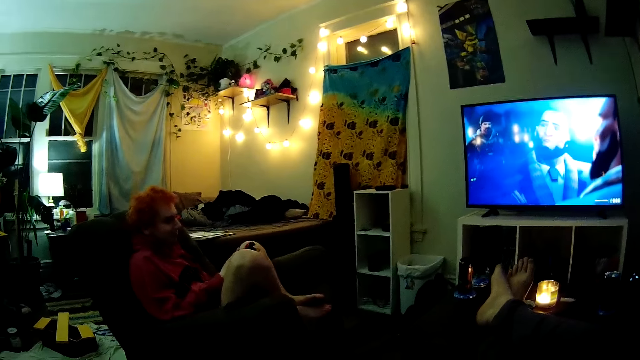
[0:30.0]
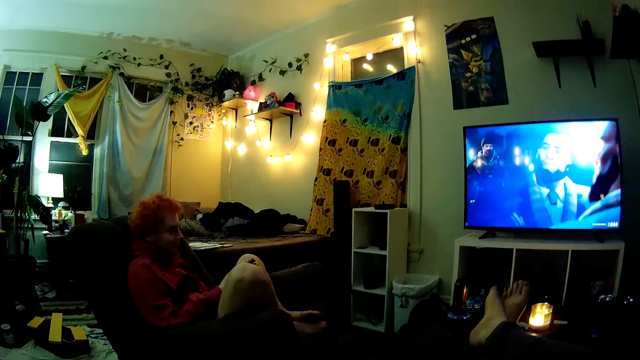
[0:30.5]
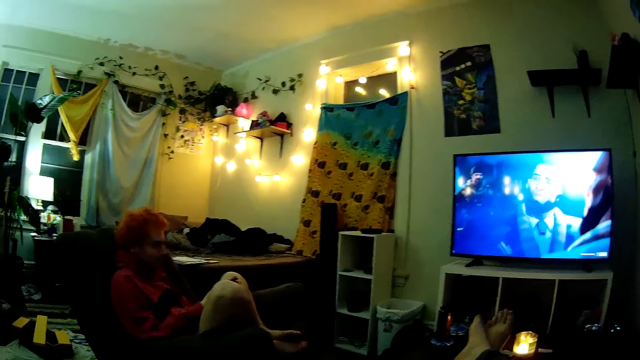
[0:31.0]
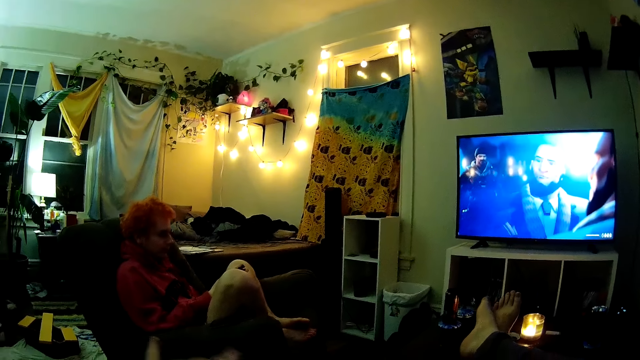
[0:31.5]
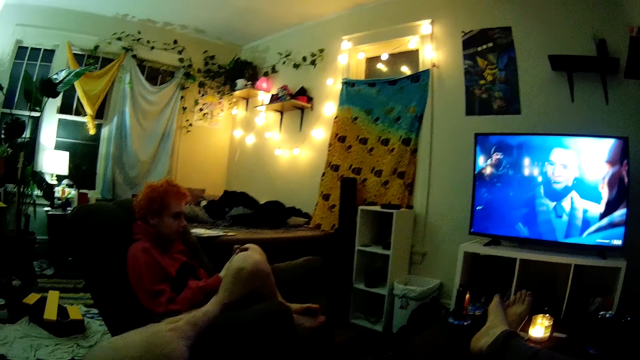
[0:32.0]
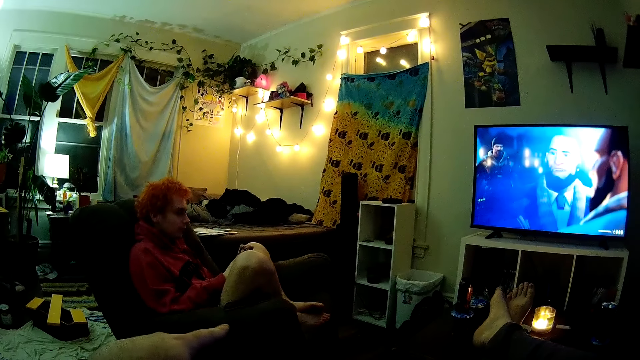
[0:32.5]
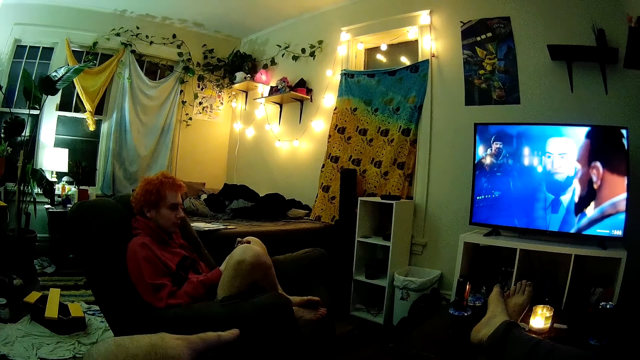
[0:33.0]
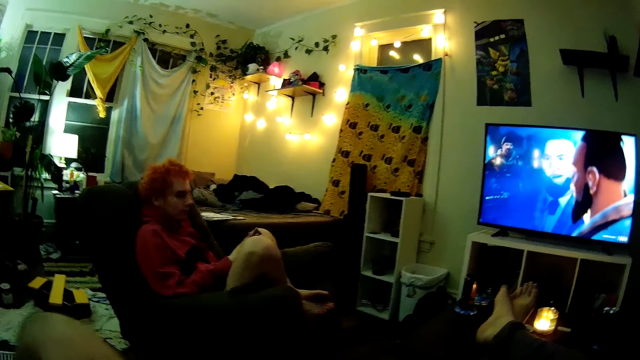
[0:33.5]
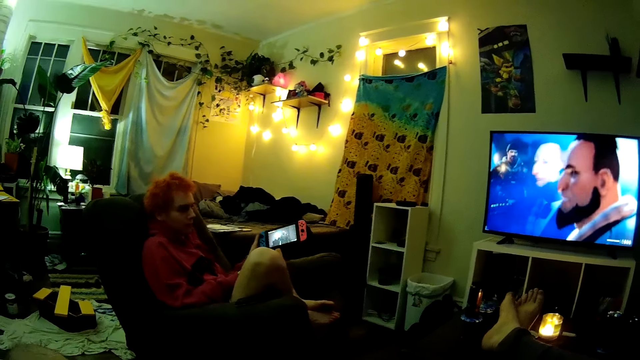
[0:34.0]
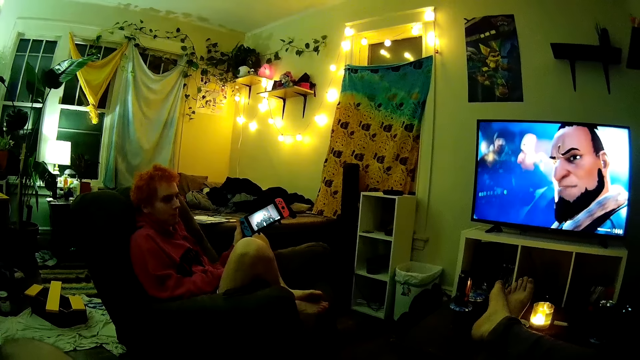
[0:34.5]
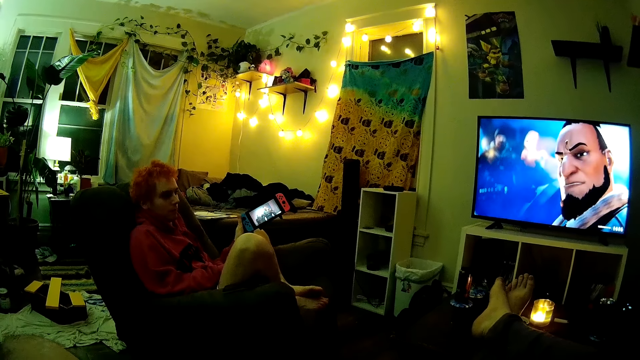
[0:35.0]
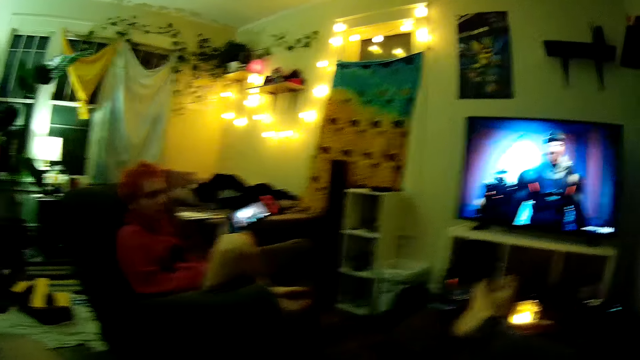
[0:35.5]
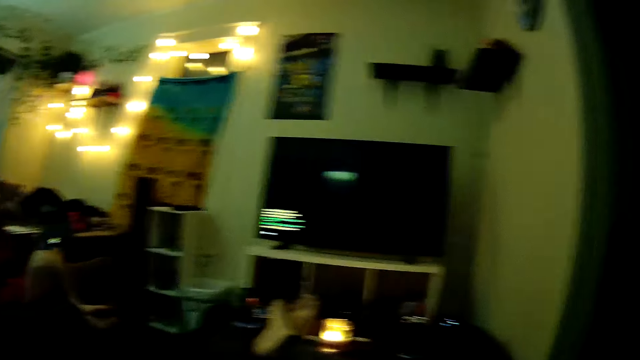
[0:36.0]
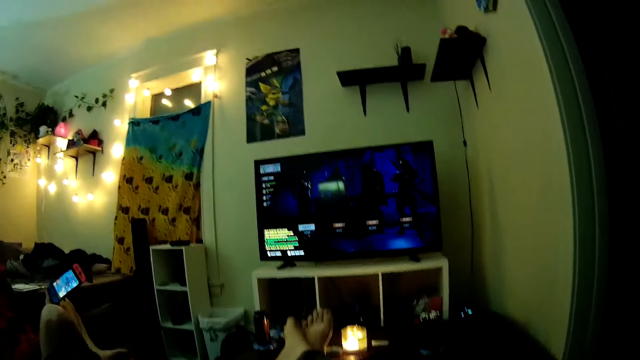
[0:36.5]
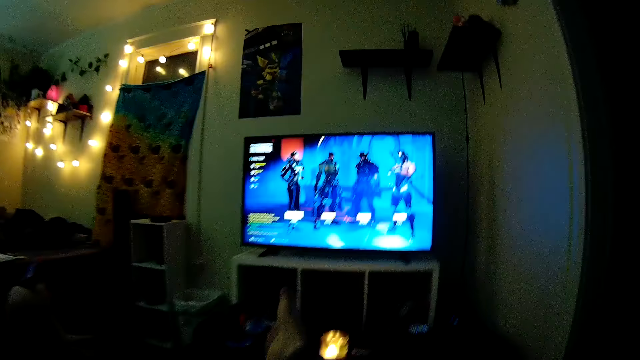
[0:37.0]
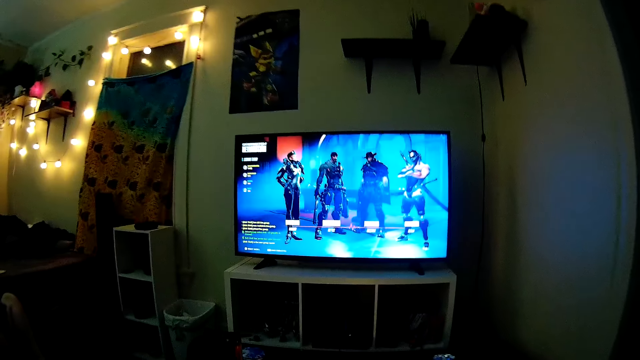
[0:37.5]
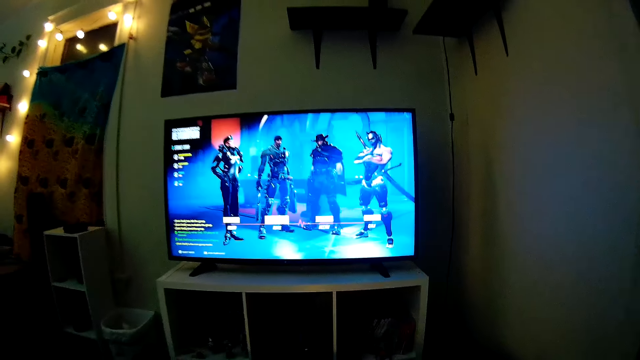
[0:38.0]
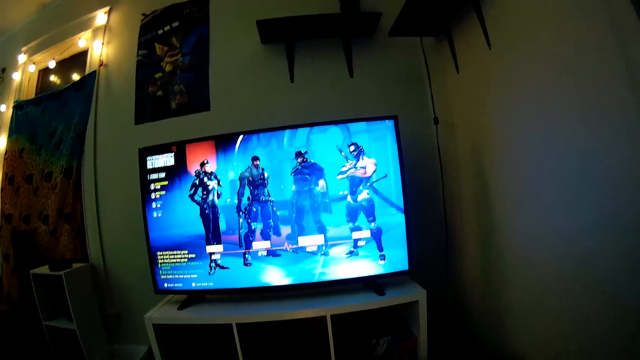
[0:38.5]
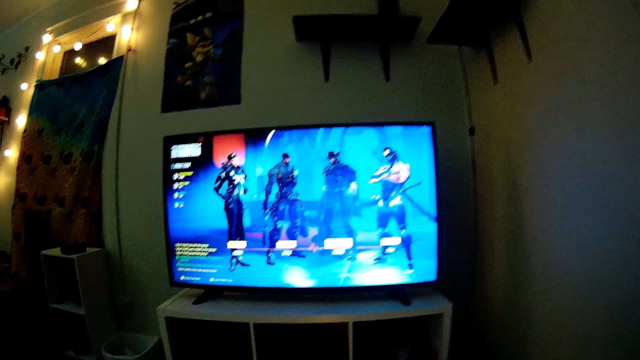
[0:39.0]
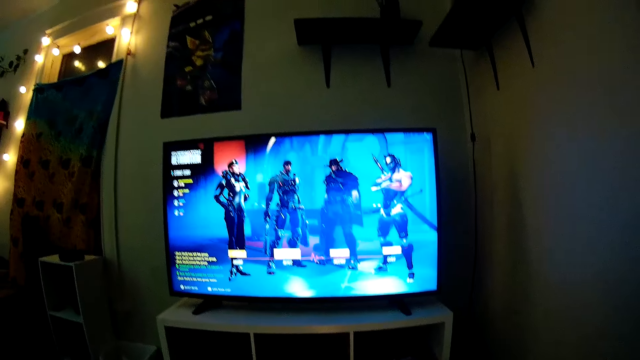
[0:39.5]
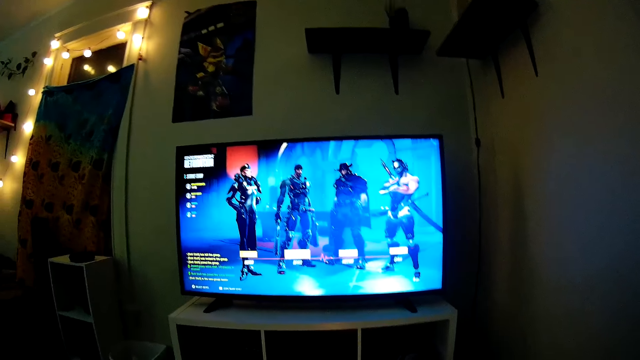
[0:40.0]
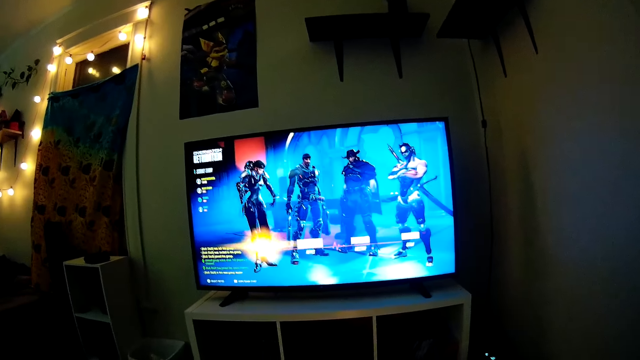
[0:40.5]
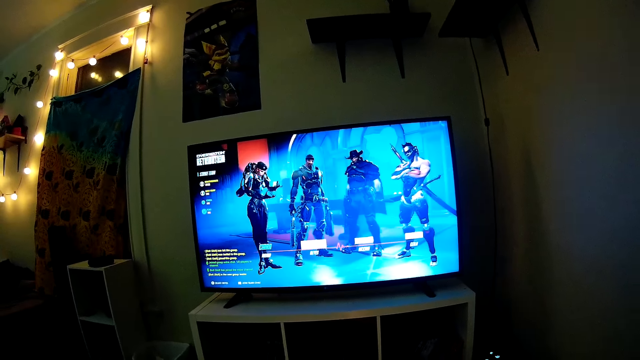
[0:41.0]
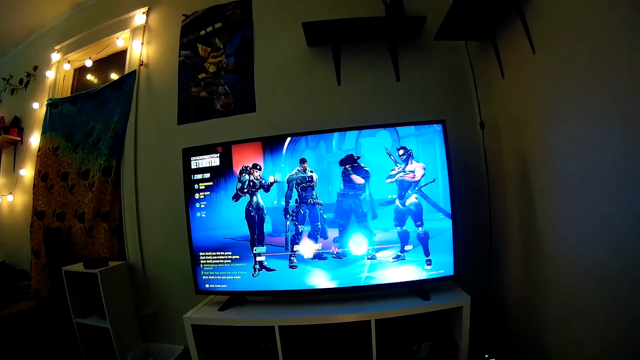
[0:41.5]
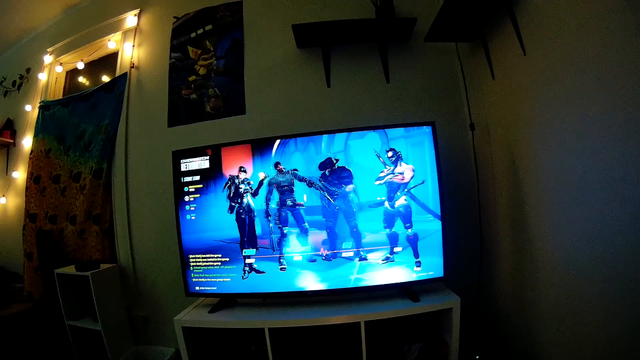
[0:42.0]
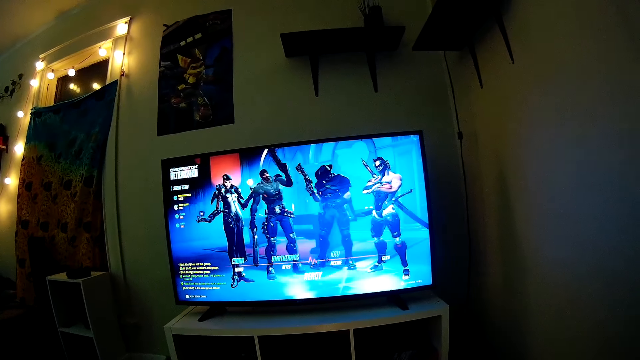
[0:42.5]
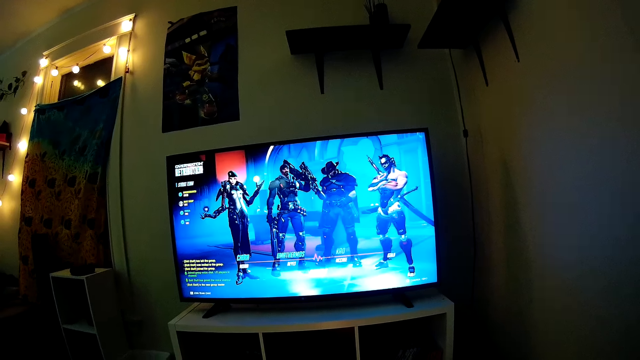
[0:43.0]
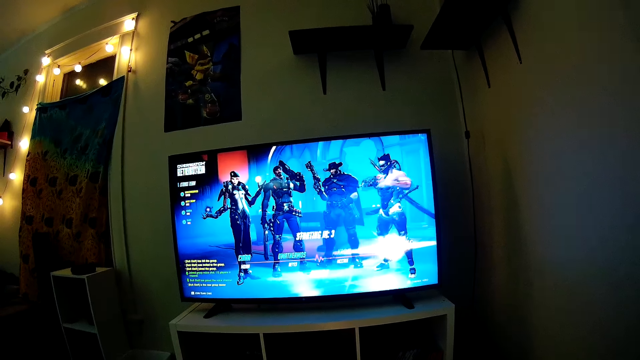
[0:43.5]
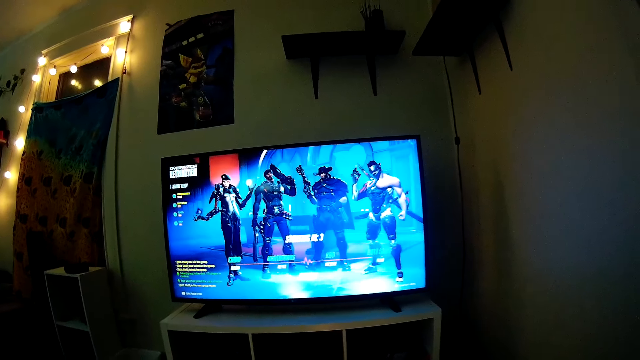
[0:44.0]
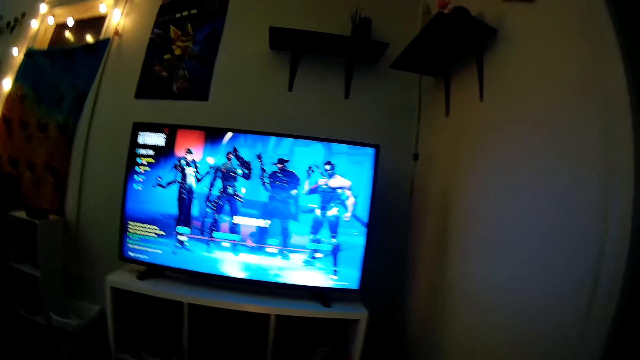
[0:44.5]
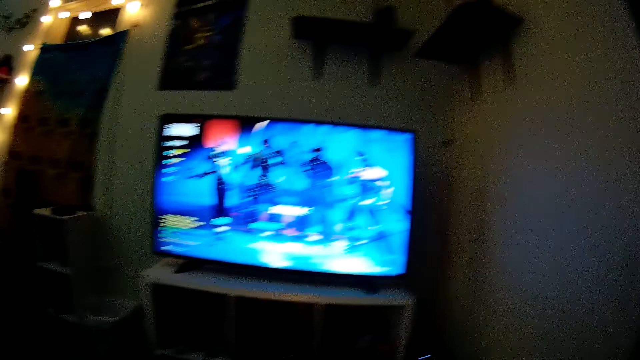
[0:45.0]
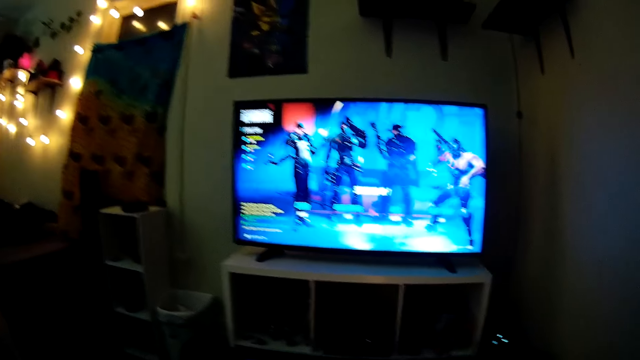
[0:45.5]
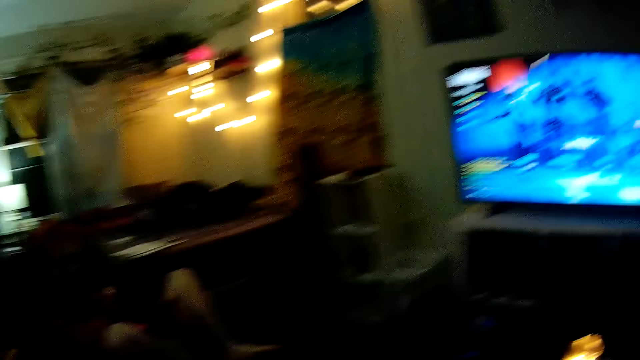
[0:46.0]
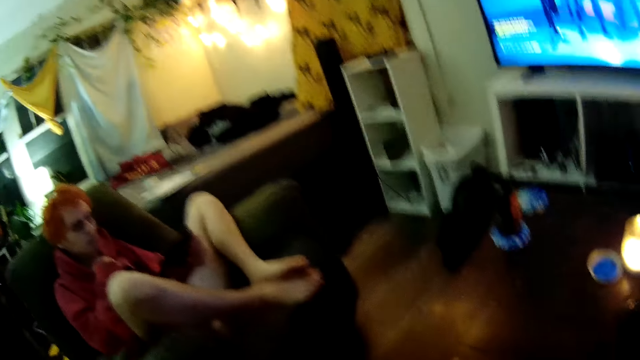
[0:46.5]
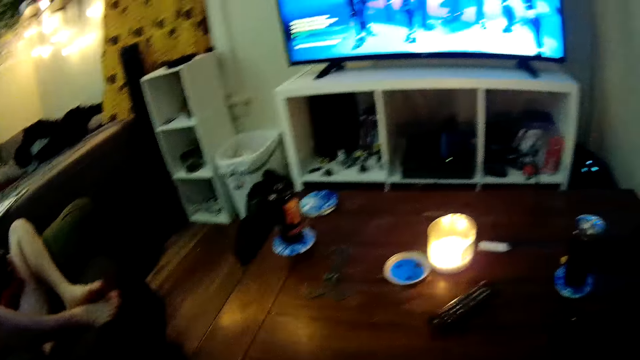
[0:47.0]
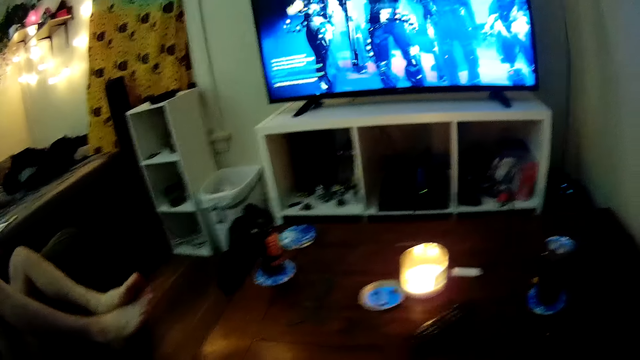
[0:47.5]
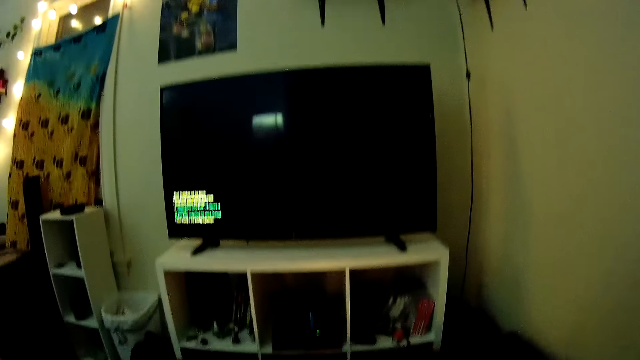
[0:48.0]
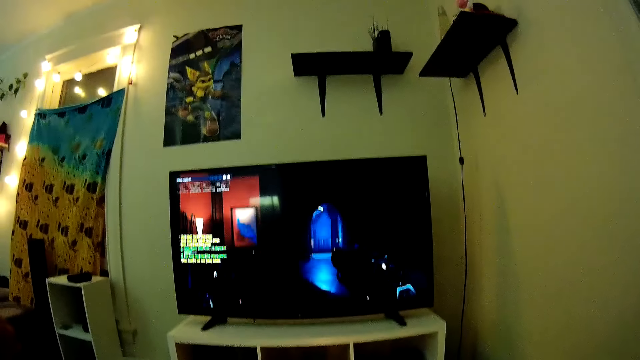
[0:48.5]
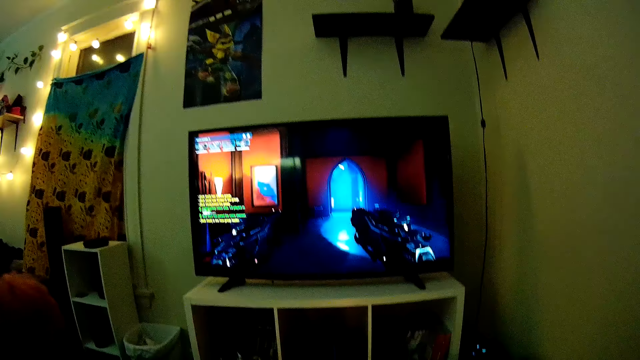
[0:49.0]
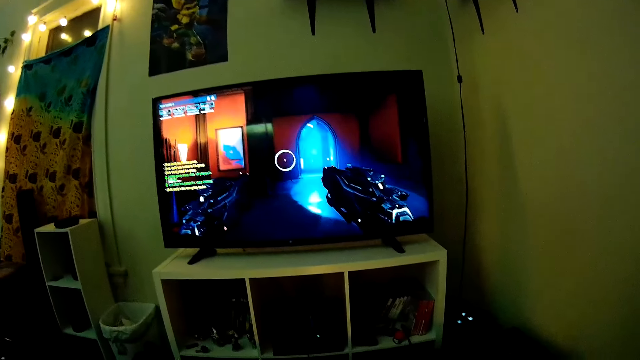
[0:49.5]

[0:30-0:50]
The camera wearer interacts with the man. They and the man watch television.
